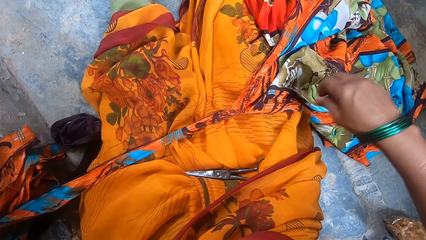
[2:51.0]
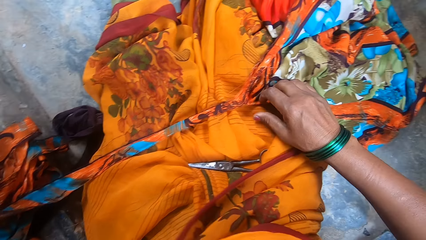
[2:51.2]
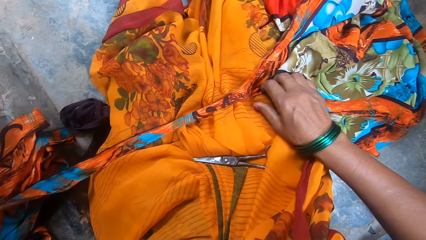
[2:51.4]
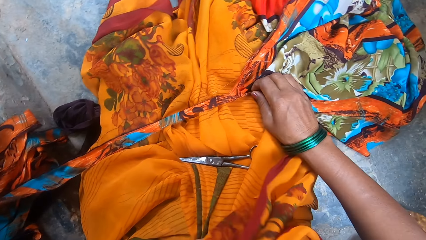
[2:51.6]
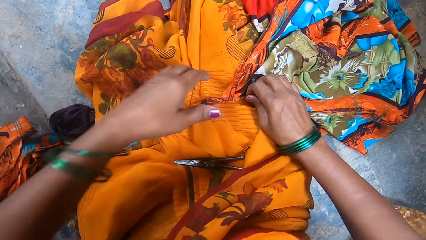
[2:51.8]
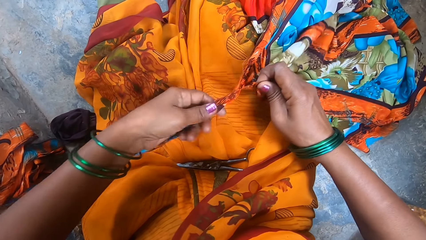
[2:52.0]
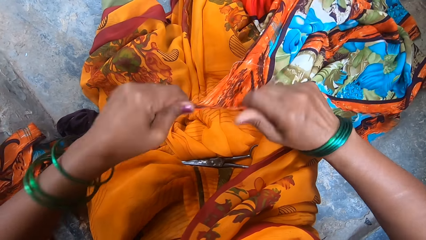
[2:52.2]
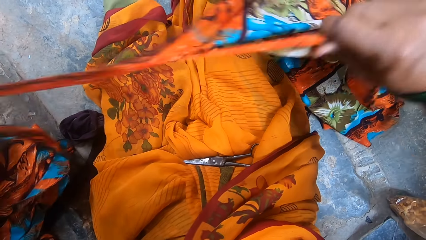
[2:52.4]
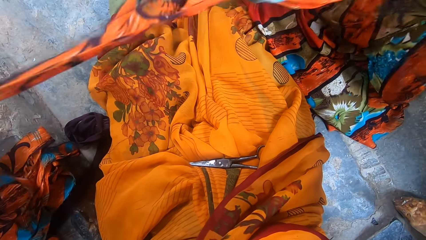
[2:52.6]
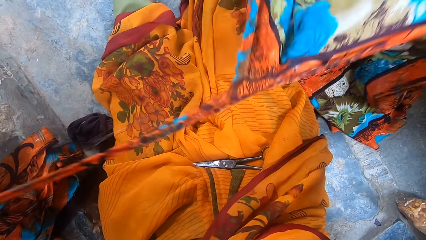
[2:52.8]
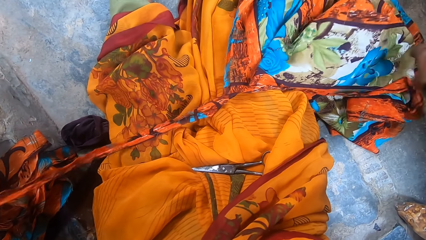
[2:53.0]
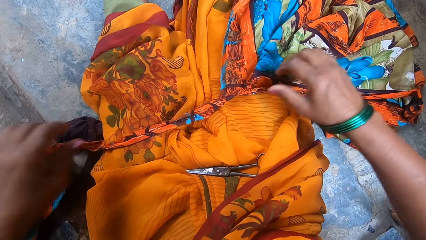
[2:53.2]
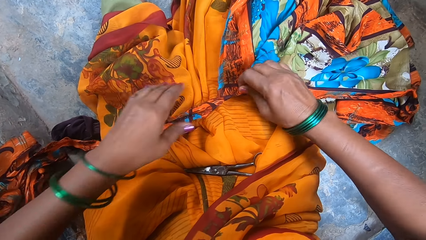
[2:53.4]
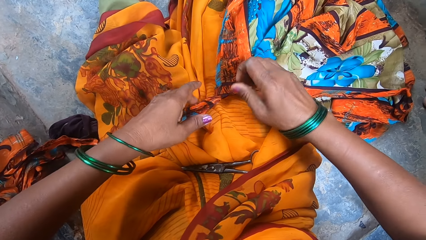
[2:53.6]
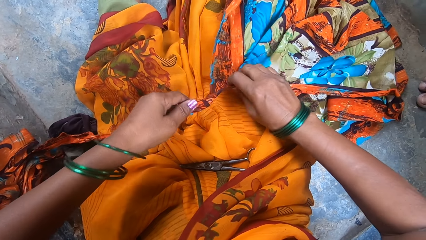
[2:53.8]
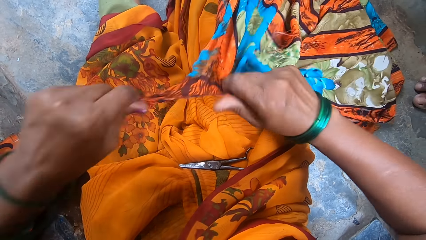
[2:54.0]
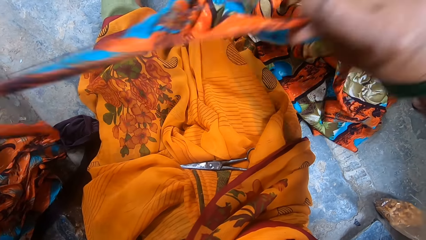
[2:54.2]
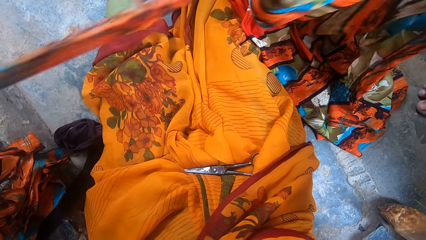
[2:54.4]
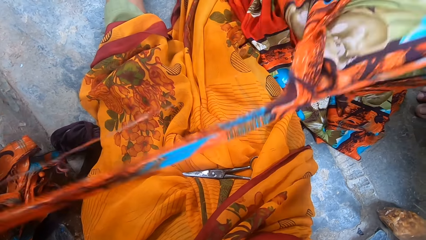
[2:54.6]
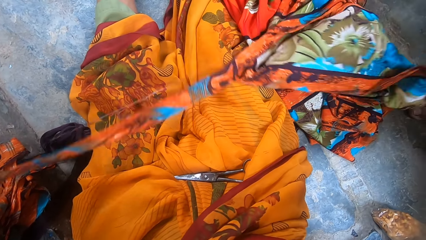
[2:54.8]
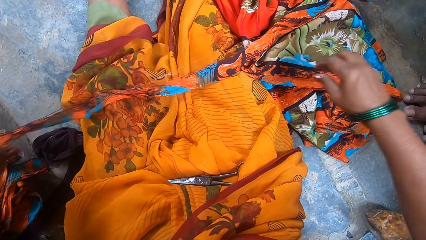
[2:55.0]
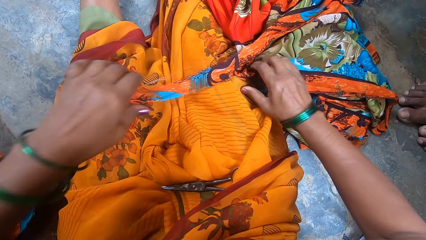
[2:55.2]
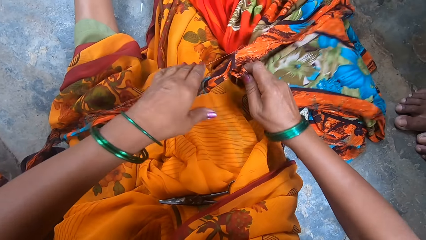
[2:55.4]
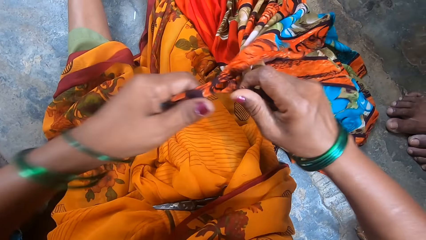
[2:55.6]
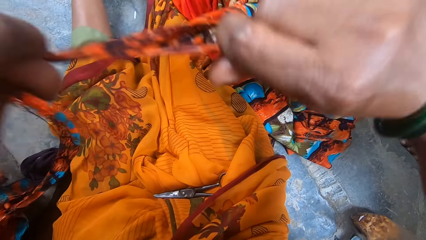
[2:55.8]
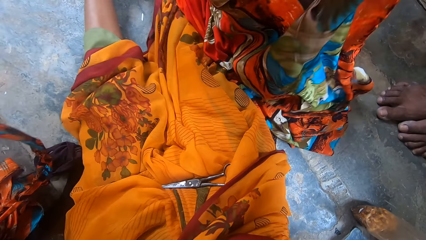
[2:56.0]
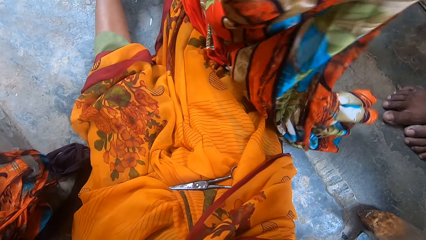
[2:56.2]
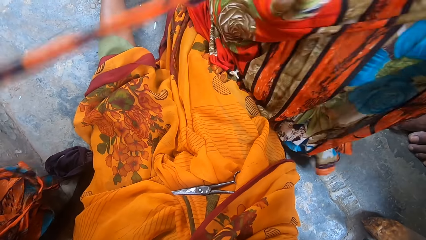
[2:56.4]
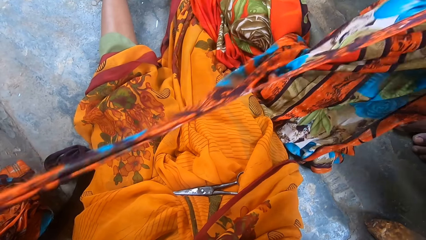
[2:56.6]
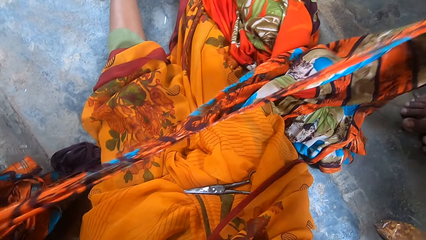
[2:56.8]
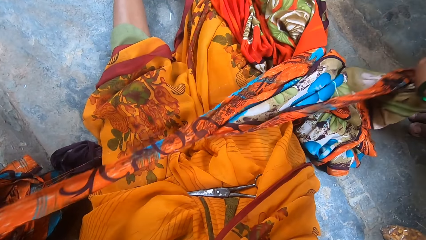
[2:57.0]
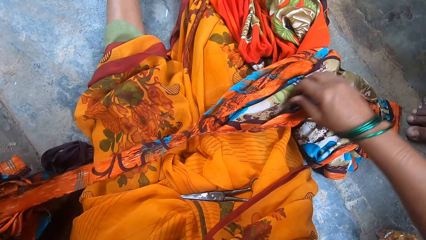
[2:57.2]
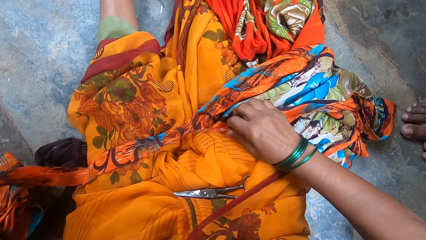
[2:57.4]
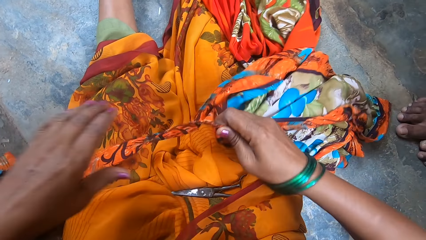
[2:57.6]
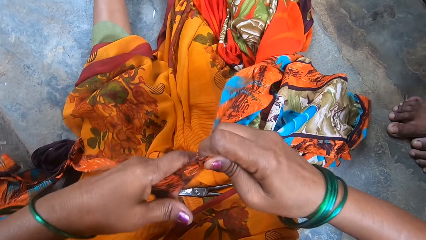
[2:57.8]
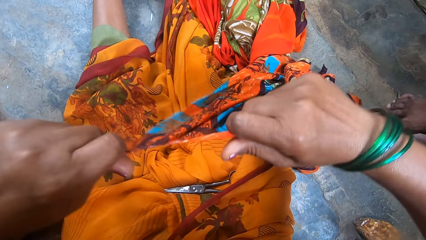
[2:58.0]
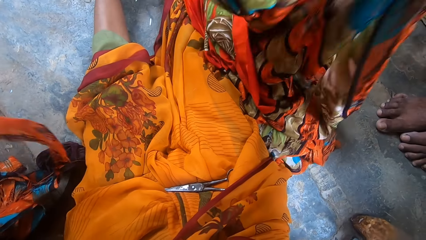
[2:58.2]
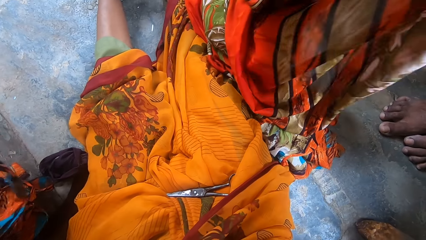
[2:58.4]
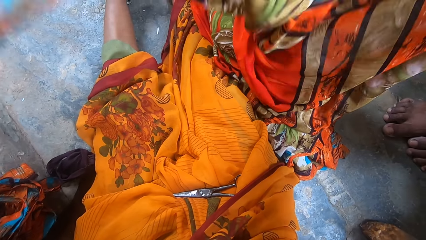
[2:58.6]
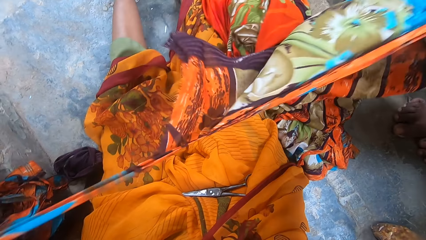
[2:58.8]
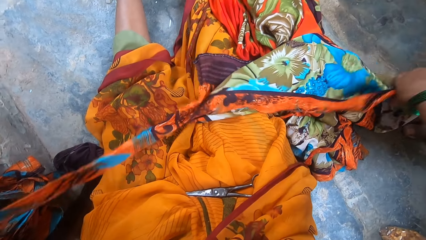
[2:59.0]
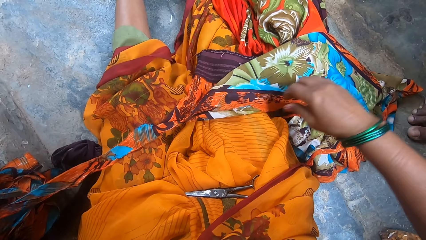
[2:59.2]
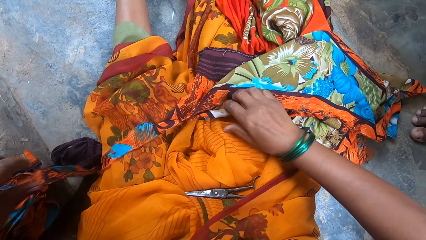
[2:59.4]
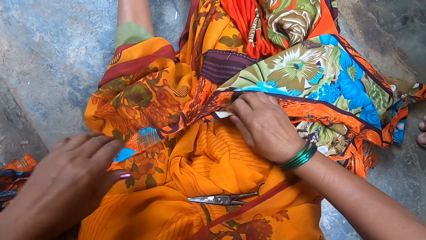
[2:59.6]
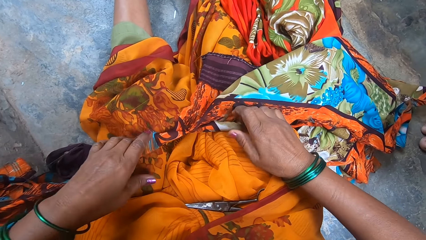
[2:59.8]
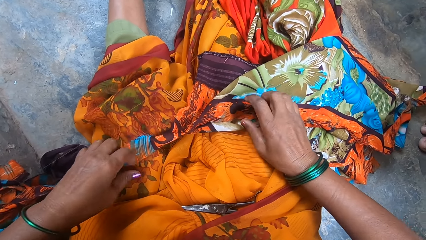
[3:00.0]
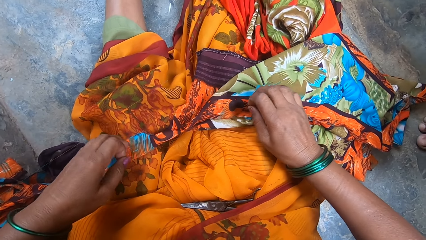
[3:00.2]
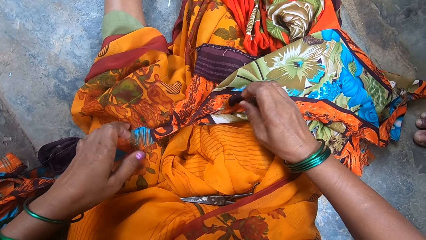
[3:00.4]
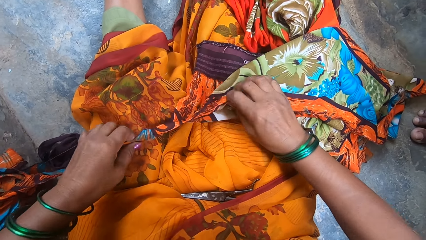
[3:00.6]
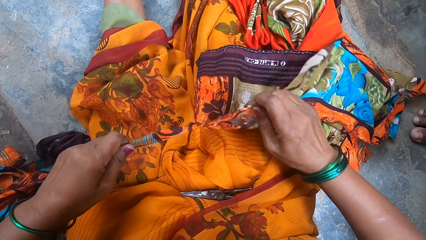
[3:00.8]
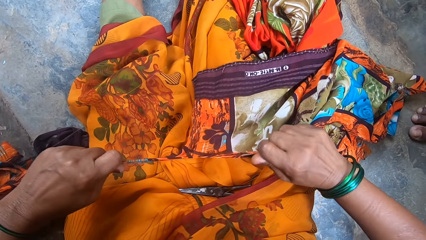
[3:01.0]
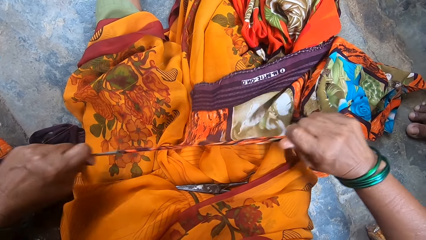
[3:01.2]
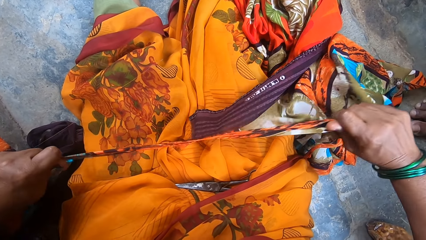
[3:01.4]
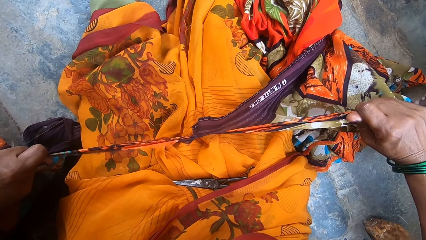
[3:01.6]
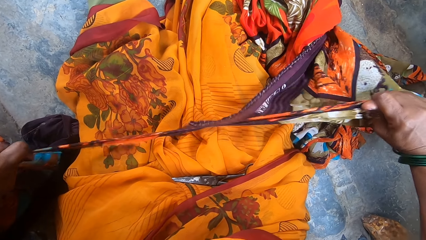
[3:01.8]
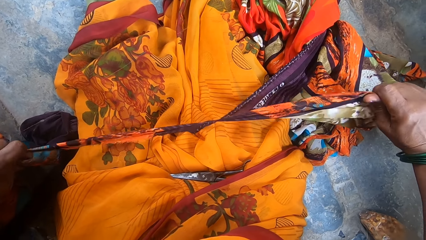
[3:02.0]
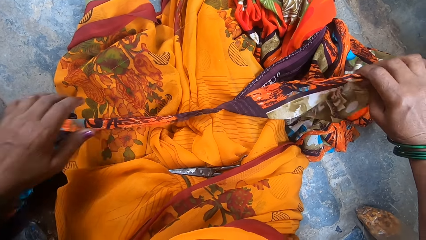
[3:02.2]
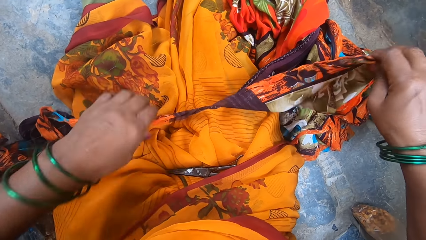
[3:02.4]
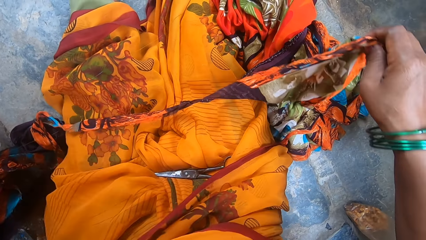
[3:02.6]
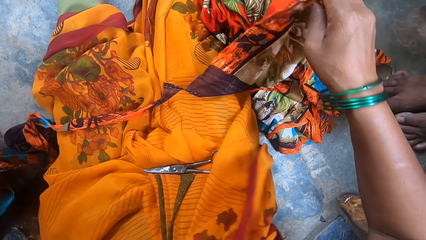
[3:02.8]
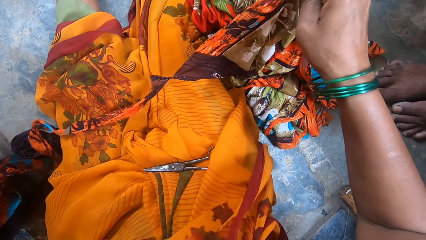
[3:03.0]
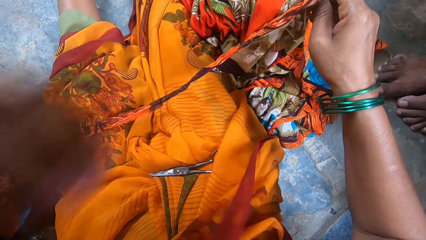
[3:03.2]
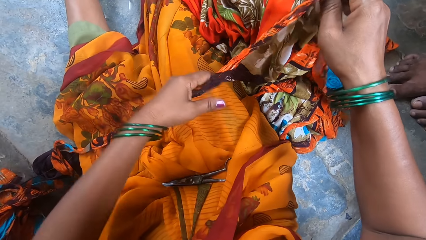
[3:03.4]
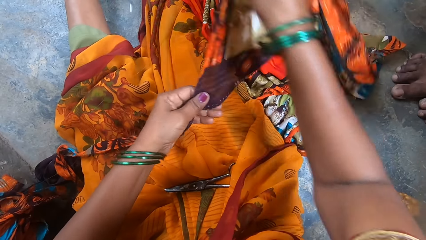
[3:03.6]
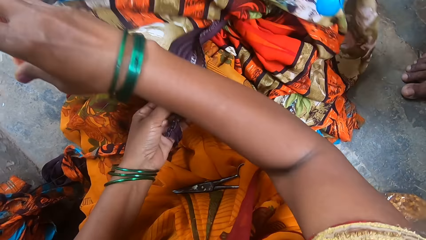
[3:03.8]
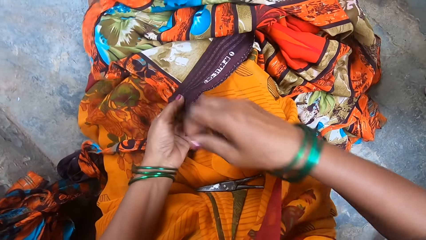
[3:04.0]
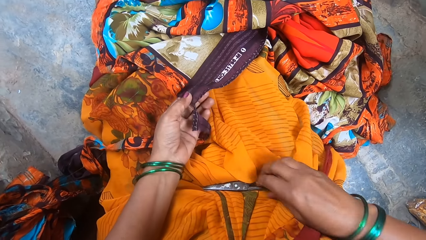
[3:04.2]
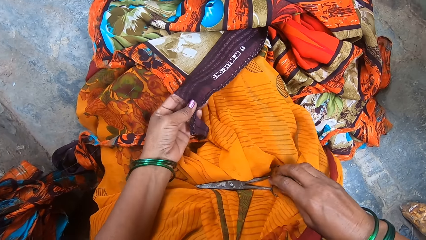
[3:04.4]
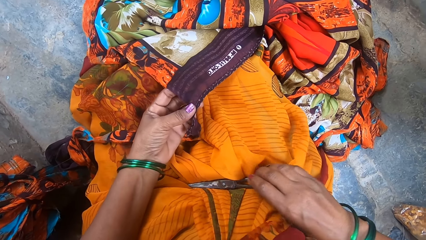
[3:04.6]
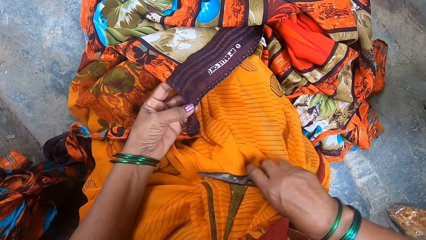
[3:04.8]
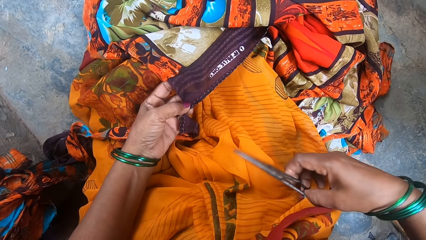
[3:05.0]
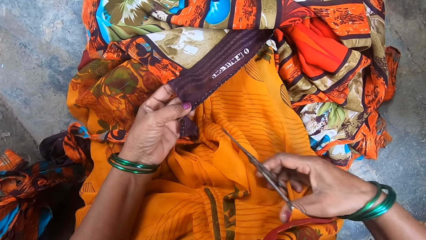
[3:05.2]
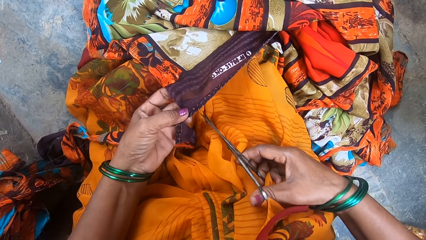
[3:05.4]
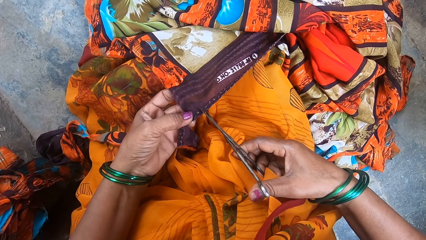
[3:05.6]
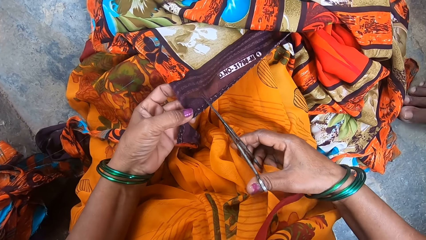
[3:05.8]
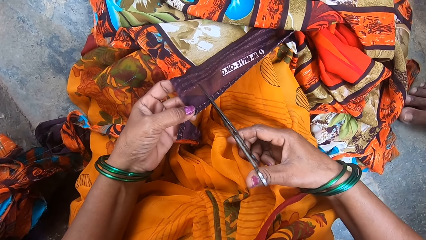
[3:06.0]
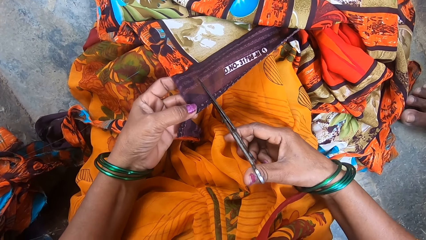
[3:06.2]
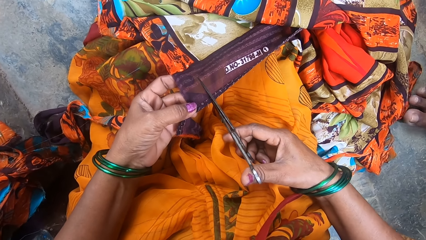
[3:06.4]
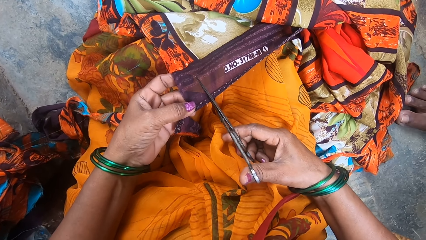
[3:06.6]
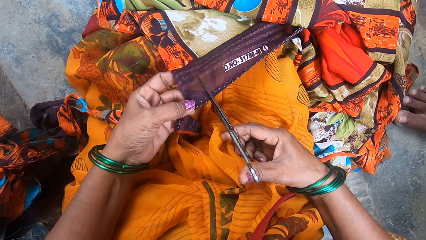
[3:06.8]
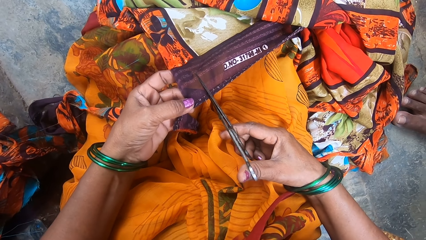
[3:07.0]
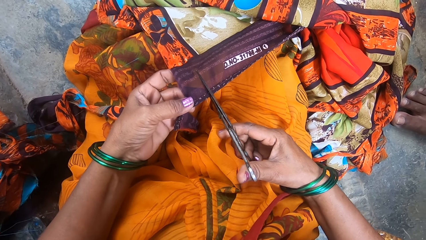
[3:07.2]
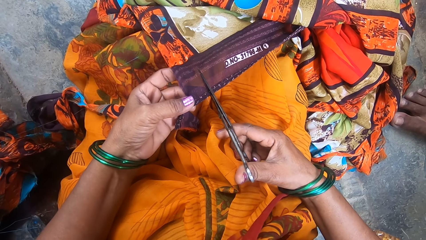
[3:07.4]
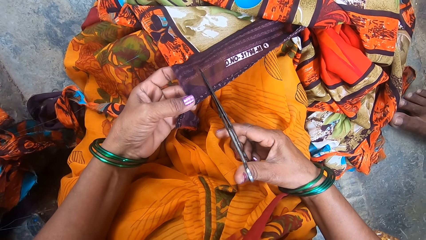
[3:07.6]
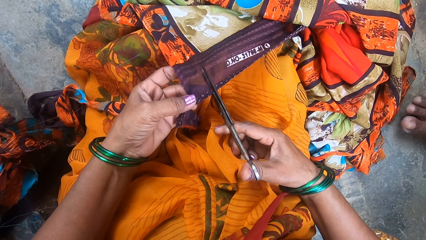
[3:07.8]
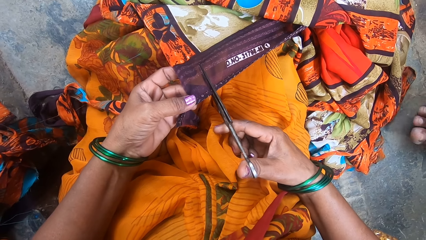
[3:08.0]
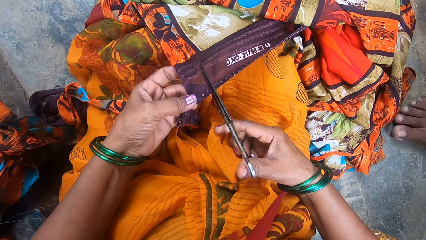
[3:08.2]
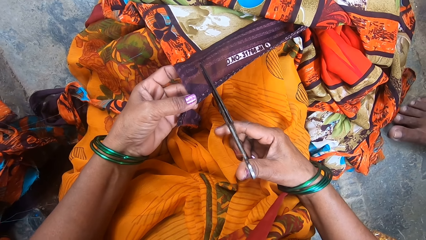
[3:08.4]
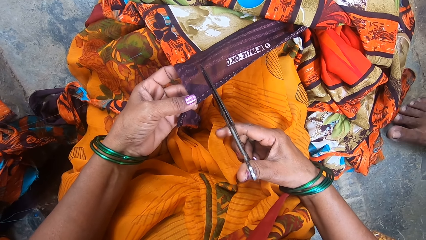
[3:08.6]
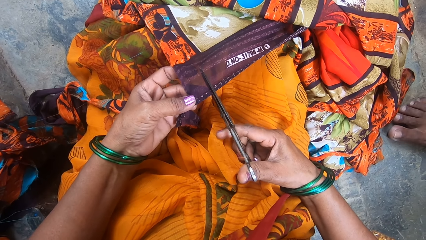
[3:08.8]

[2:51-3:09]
The camera wearer puts the cloth on the lap. They move the cloth. They pick up the cloth. They tear the cloth with the hands. They put the cloth on the lap. They pick up the cloth. They tear the cloth. They put the cloth on the lap. They pick up the cloth. They tear the cloth with the hands. They put the cloth on the lap. They pick up the cloth. They tear the cloth with the hands. They put the cloth on the lap. They pick up the cloth. They tear the cloth with the hands. They put the cloth on the lap. They move the cloth. They stretch the cloth. They touch the cloth. They throw the cloth. They pick up the scissors. They cut the cloth with the scissors. A man moves the leg.
